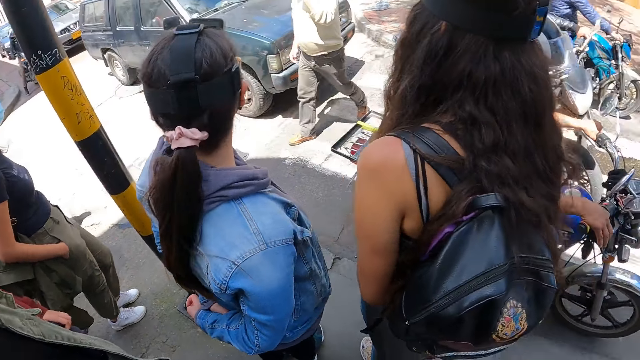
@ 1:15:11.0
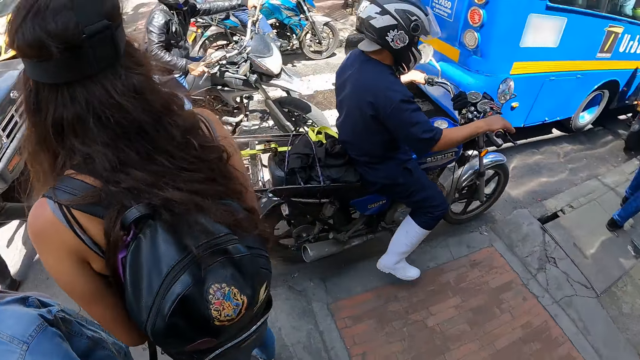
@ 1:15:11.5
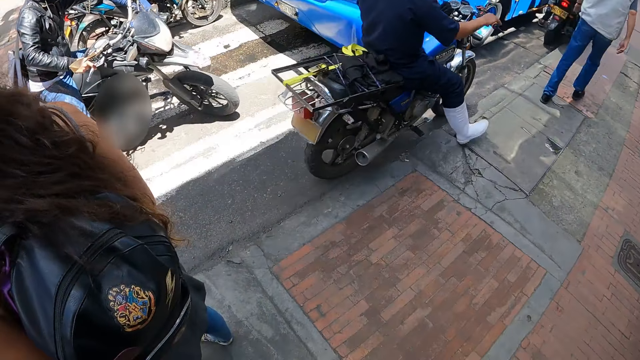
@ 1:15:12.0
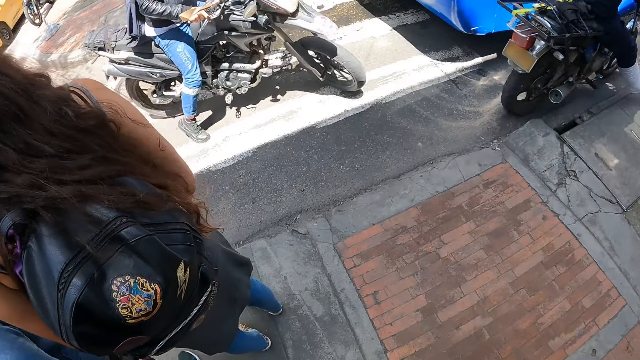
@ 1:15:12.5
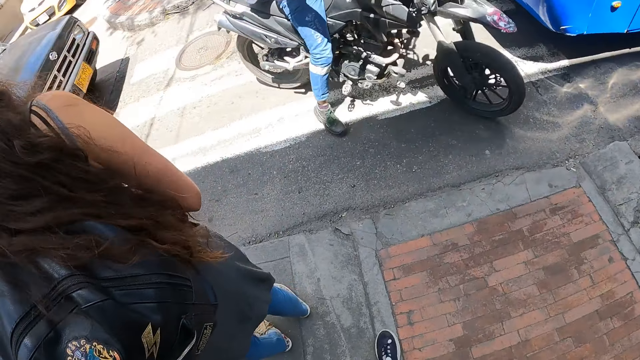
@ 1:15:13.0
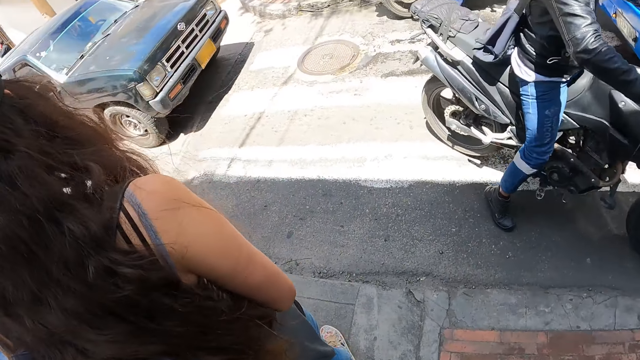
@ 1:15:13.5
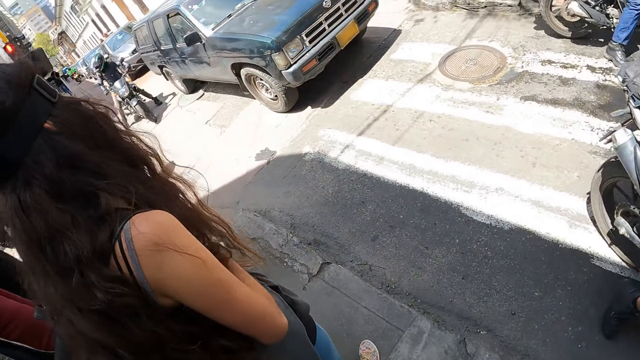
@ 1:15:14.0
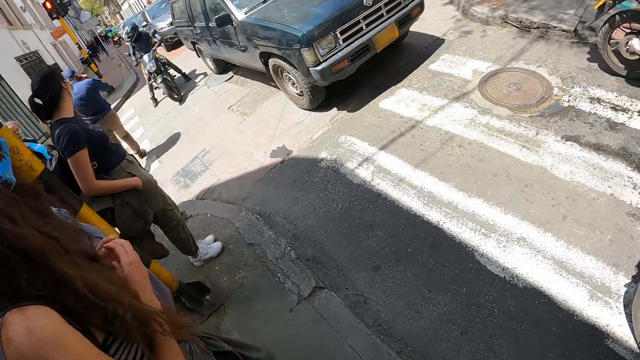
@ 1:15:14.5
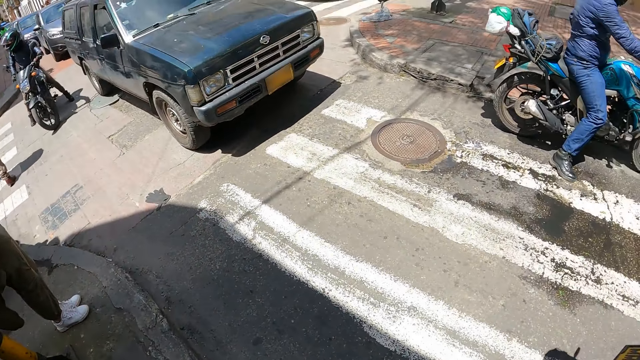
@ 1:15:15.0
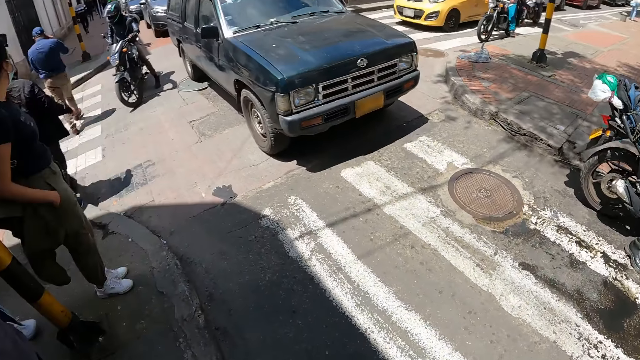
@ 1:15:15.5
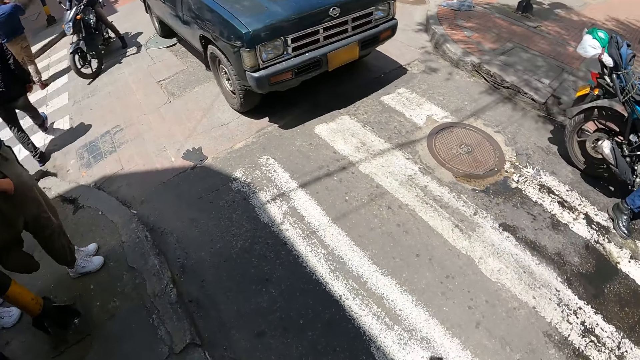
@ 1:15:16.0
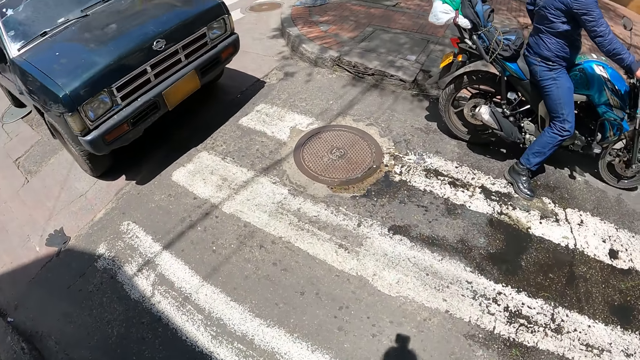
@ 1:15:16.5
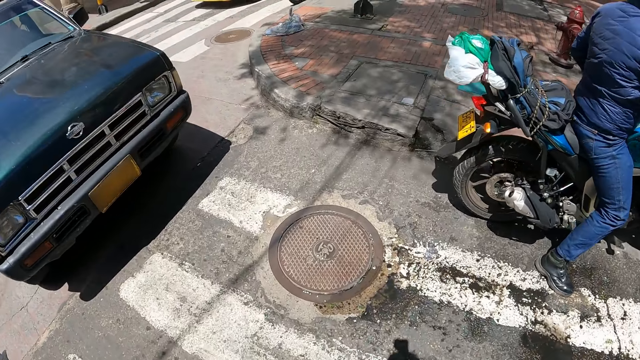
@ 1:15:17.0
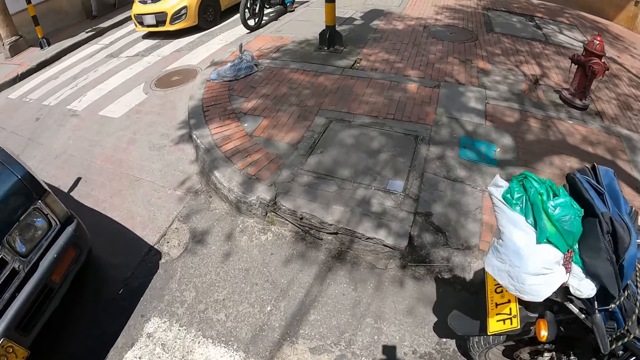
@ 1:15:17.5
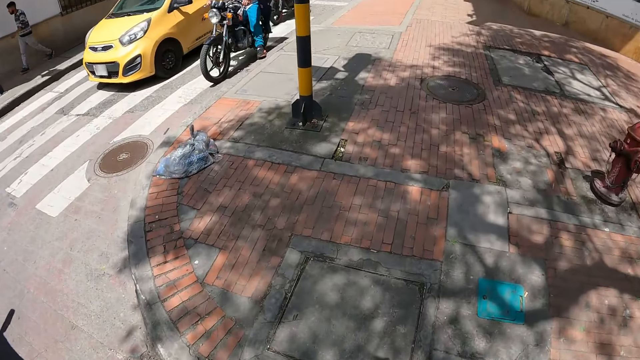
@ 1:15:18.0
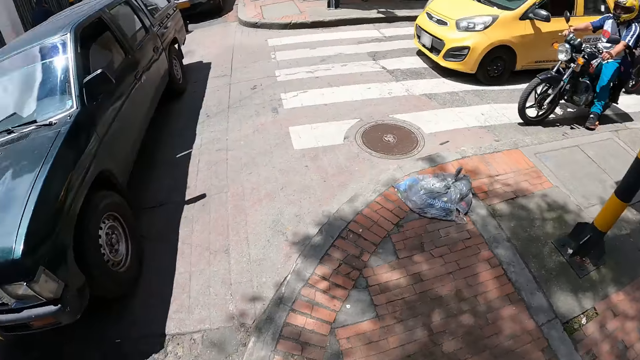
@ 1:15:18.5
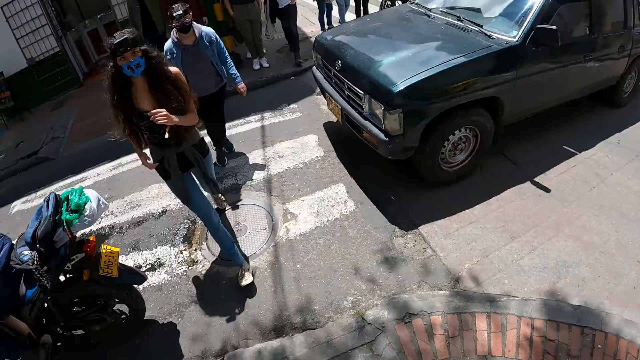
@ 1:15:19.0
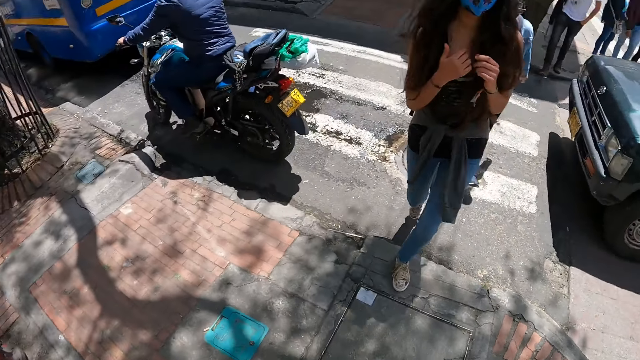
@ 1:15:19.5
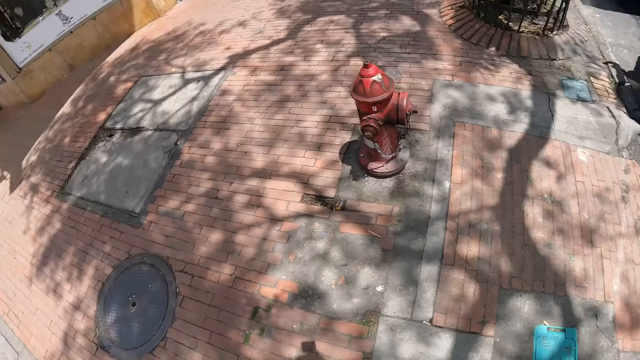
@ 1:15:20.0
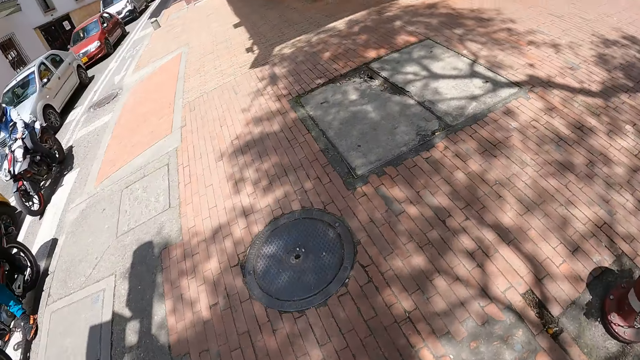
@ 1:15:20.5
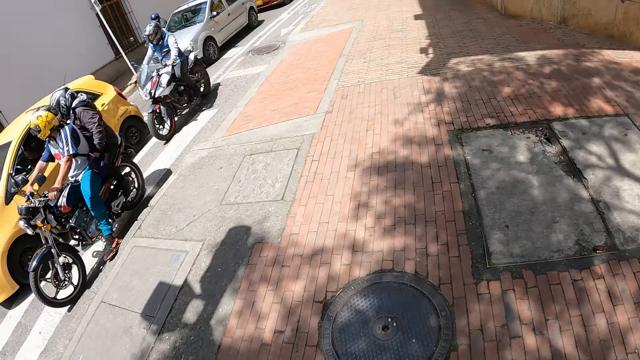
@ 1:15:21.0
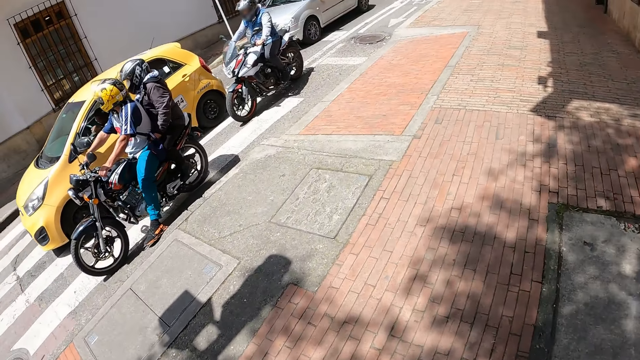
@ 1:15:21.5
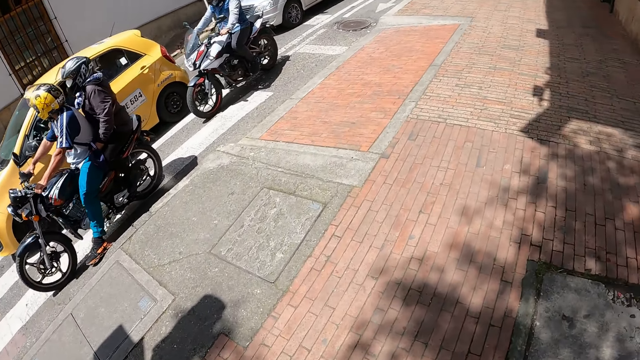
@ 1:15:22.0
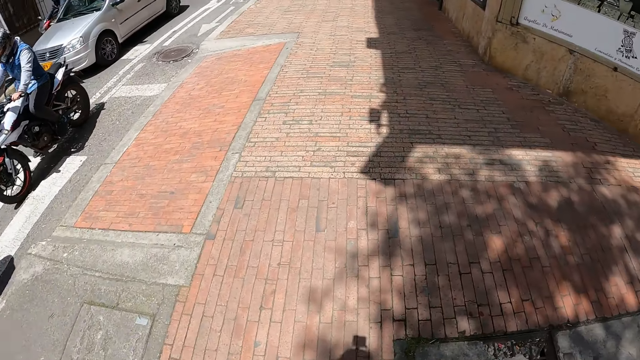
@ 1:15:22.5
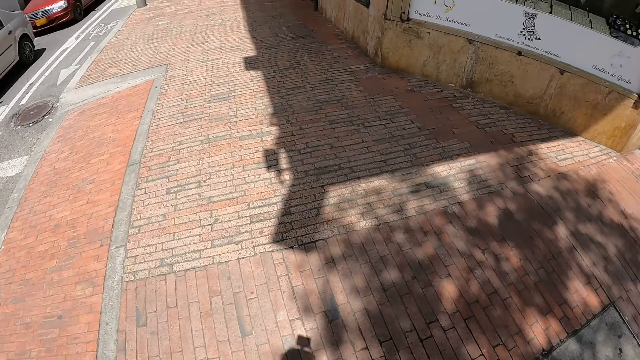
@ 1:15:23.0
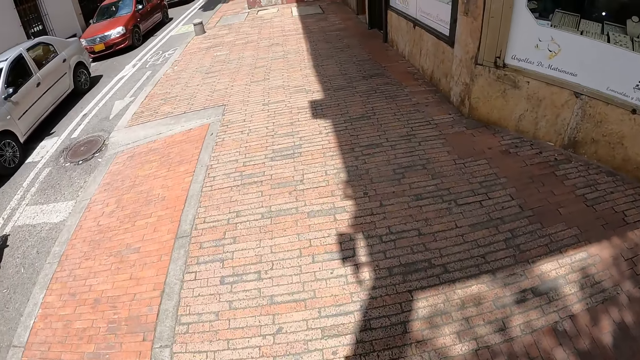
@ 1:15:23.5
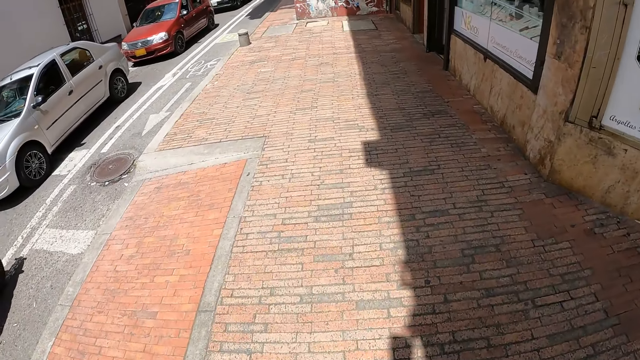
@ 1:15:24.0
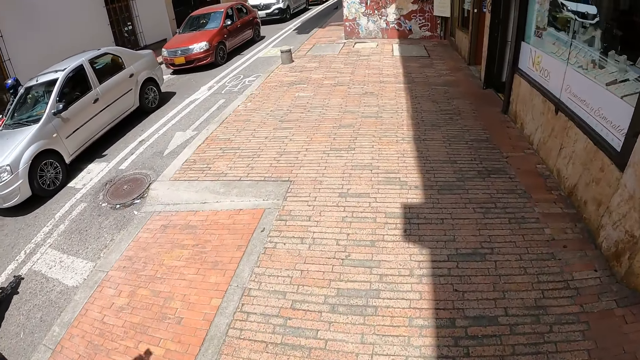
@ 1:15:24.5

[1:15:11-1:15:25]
The camera wearer crosses the road. They look around. They turn around. They walk along a pavement.

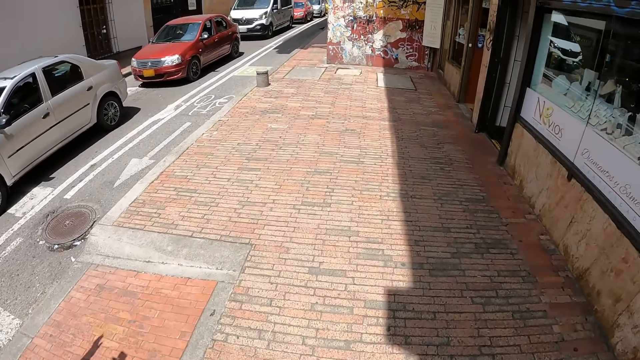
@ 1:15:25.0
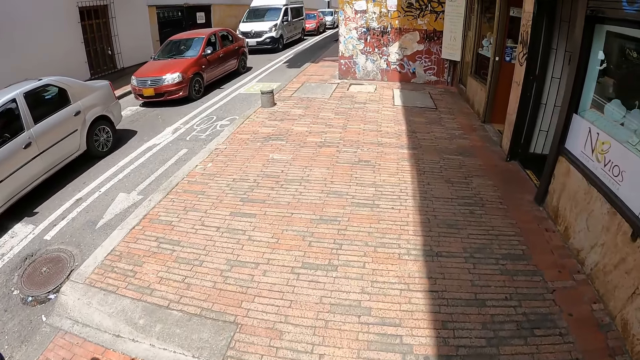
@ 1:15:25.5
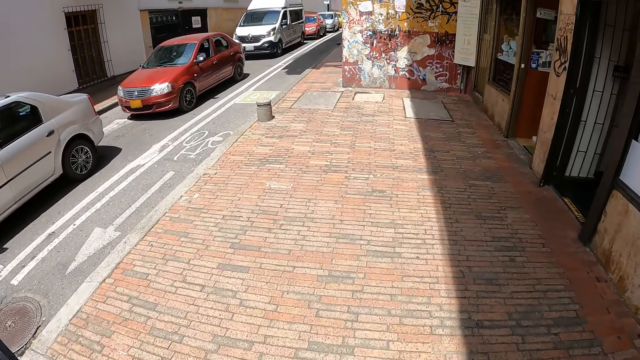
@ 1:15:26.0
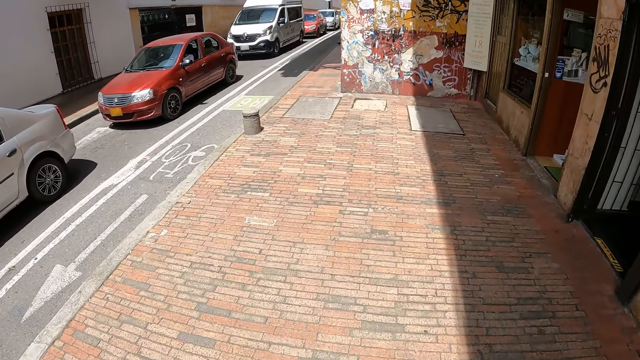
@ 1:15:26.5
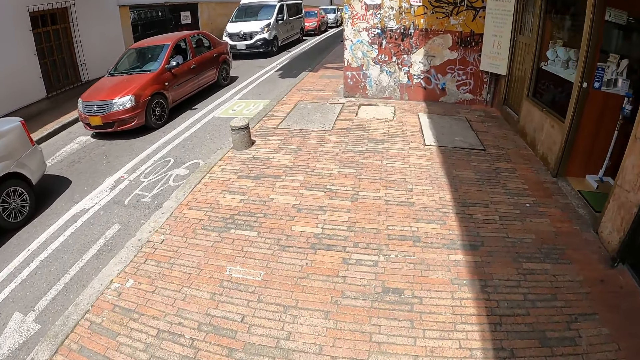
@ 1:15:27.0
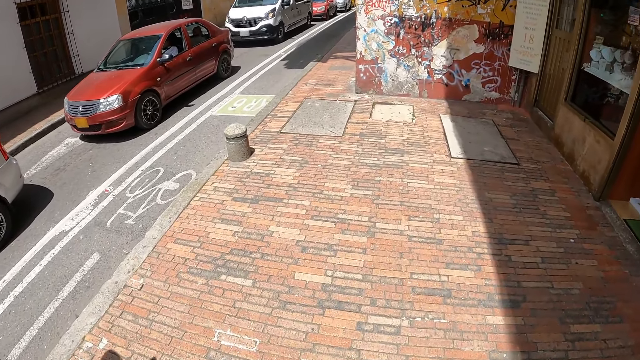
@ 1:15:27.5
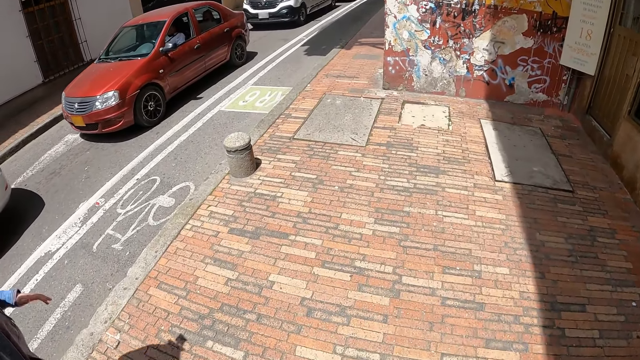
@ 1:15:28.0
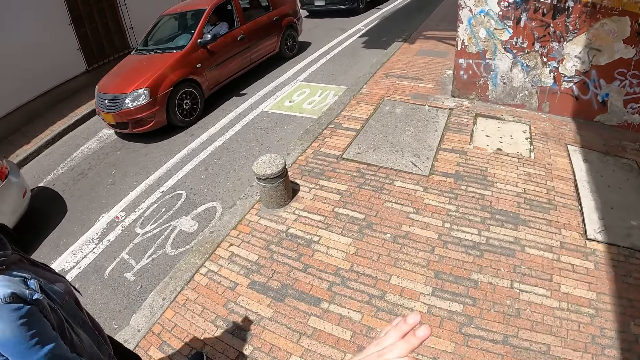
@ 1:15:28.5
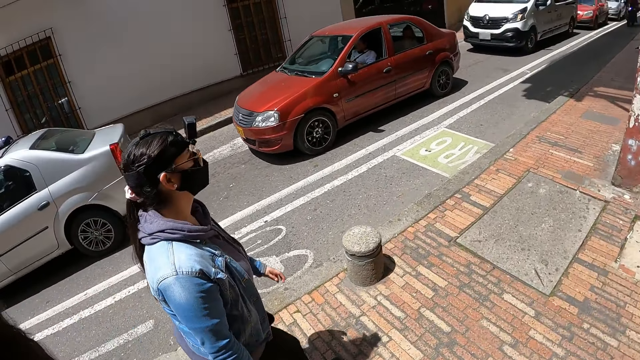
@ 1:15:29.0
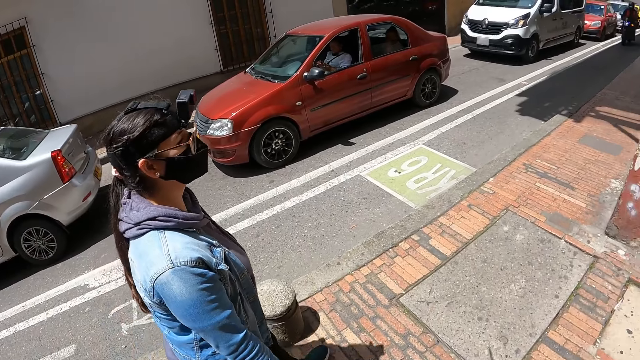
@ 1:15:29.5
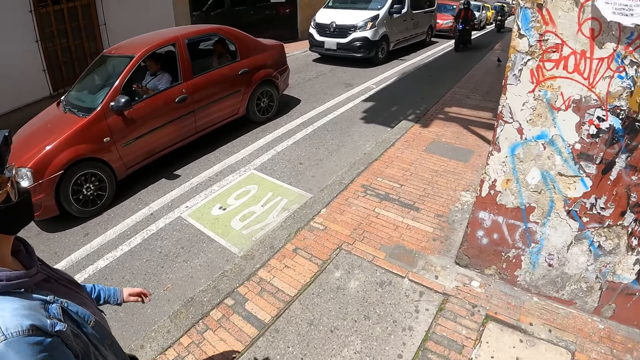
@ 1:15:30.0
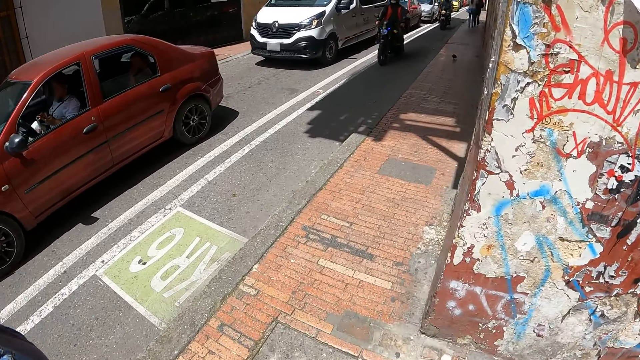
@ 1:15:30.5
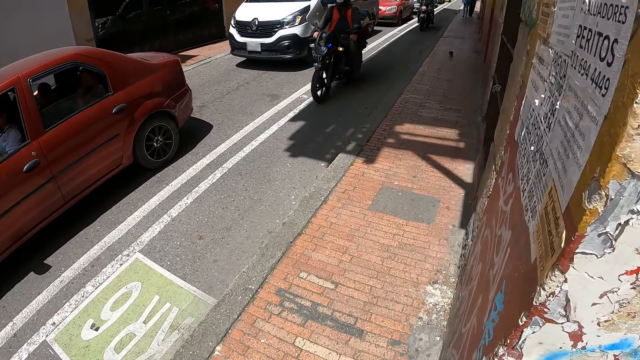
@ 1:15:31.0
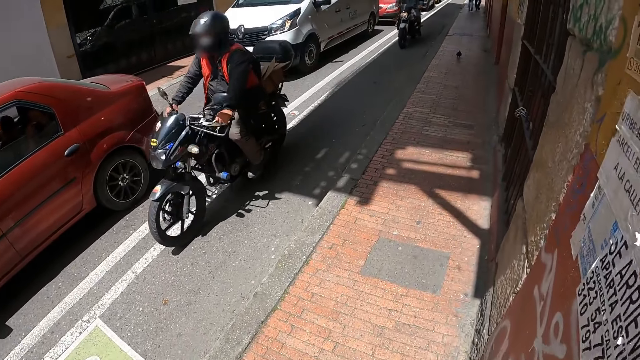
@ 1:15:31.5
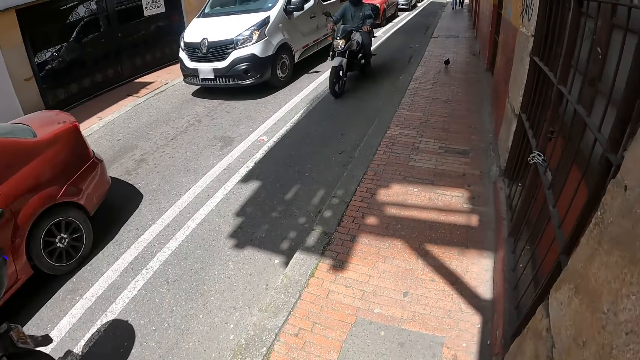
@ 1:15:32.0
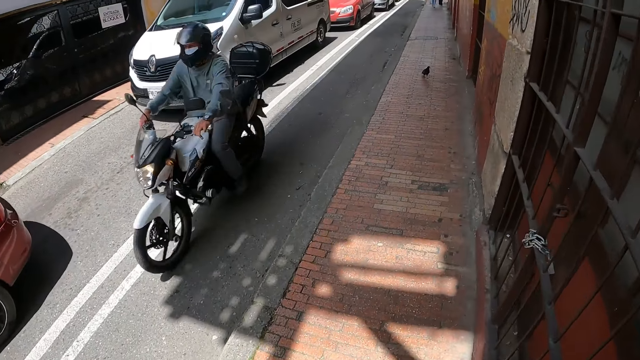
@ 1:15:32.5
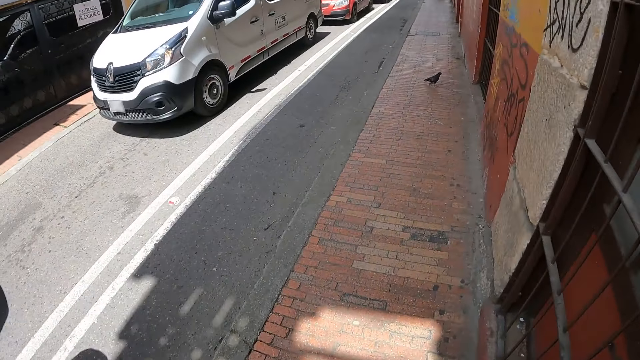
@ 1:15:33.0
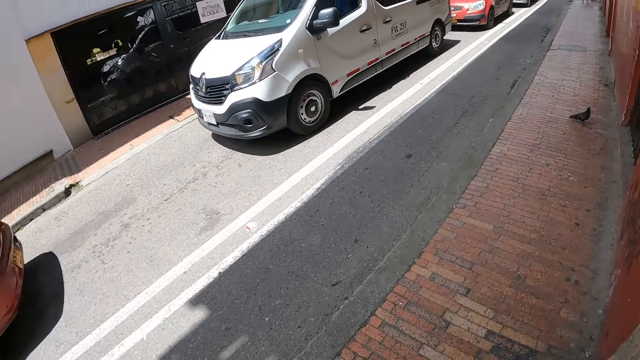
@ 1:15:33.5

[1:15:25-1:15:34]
The camera wearer lifts the left hand. They walk on the streets.
